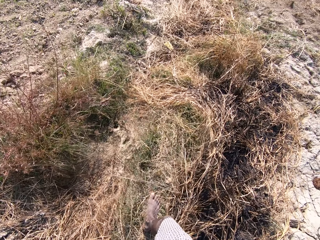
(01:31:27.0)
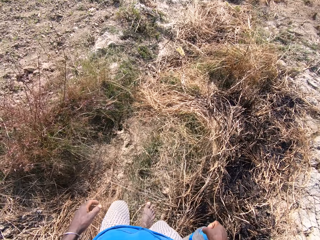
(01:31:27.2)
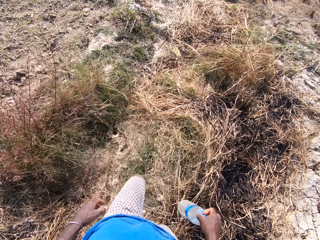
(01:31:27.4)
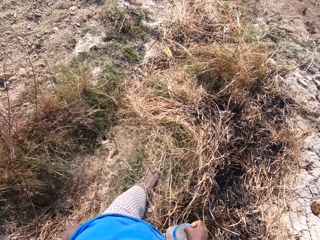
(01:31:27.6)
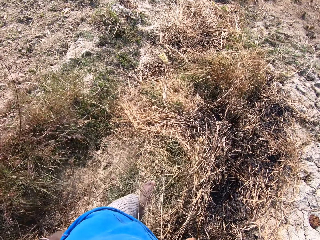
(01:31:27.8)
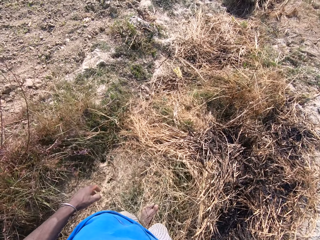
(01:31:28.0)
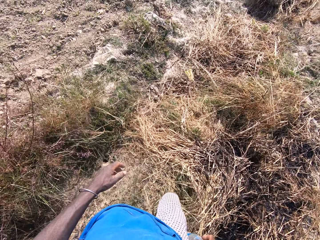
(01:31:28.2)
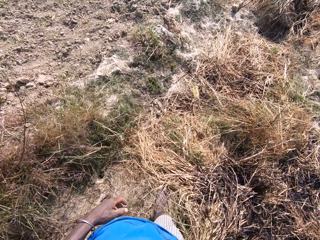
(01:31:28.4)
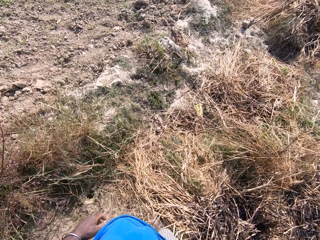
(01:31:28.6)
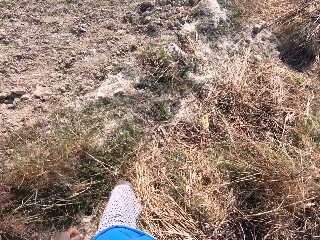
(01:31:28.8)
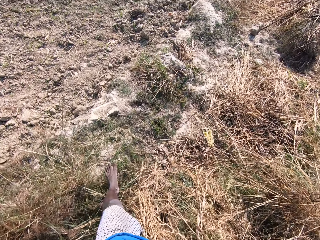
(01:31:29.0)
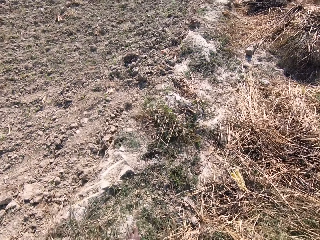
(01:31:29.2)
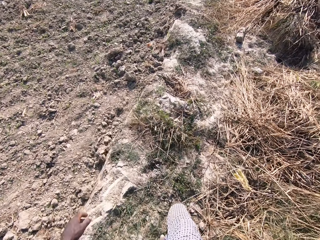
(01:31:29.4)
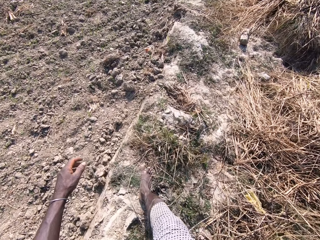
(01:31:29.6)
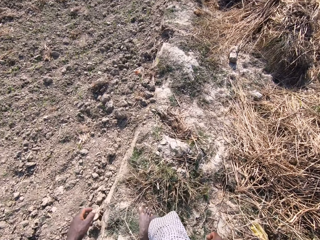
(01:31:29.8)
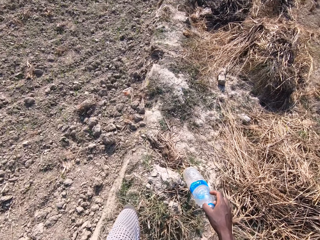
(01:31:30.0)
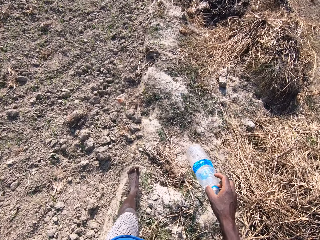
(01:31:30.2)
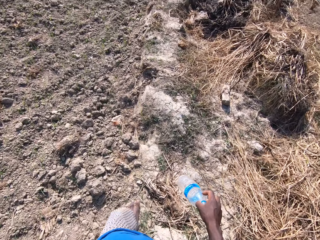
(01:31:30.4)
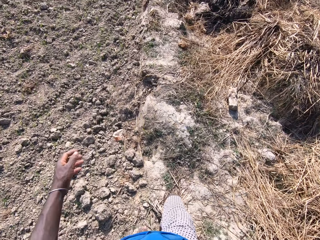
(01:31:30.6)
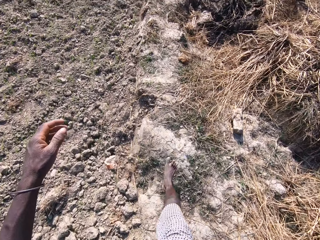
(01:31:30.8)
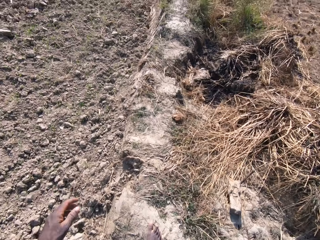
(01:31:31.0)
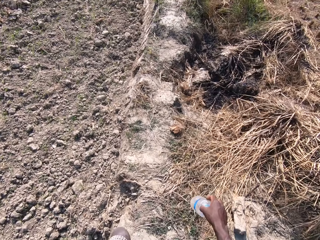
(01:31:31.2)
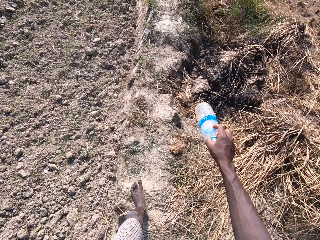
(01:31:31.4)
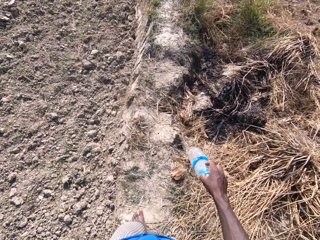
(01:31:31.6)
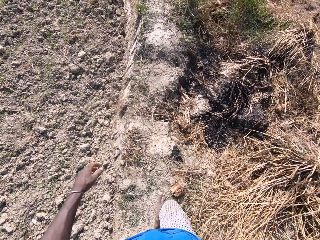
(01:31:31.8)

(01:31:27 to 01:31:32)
The camera wearer holds the bottle and walks around.

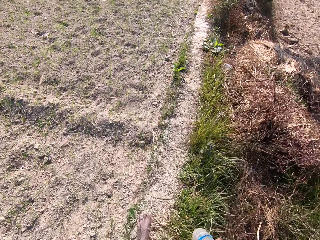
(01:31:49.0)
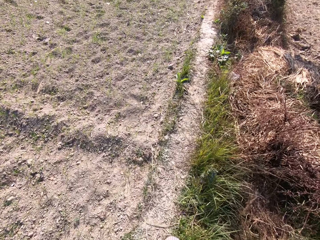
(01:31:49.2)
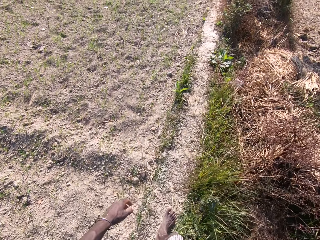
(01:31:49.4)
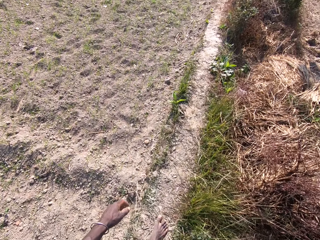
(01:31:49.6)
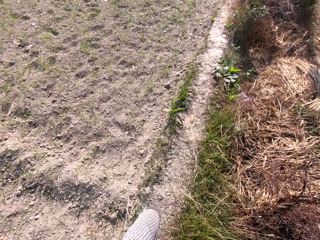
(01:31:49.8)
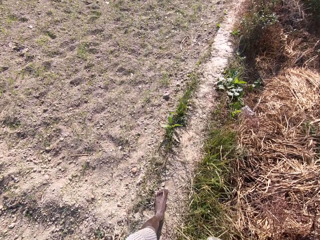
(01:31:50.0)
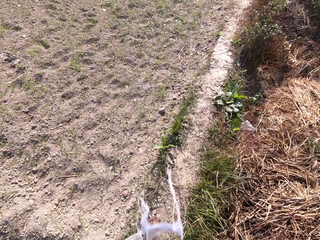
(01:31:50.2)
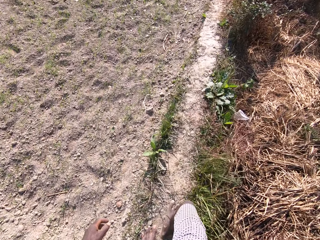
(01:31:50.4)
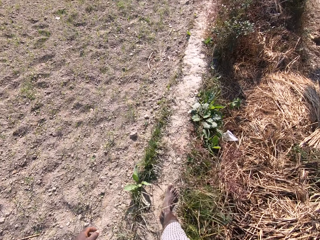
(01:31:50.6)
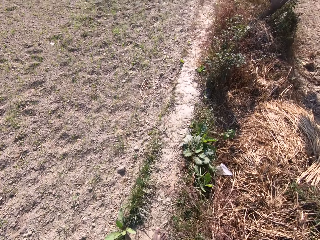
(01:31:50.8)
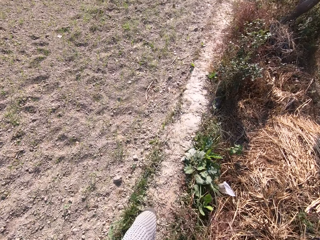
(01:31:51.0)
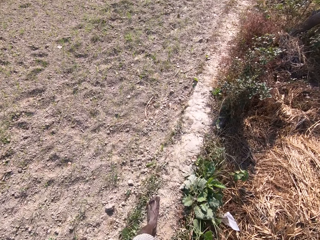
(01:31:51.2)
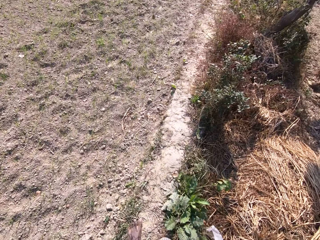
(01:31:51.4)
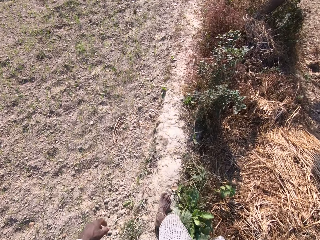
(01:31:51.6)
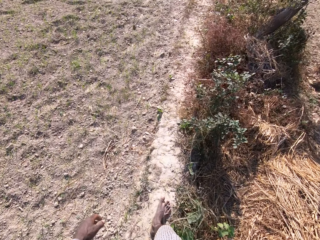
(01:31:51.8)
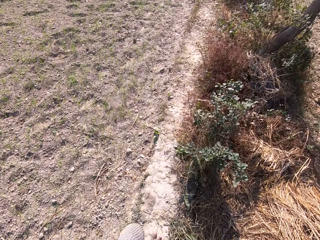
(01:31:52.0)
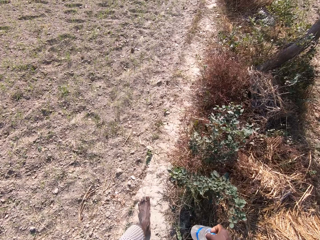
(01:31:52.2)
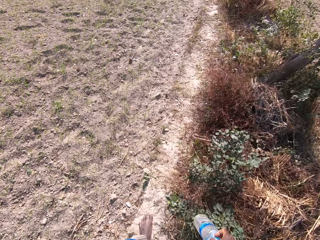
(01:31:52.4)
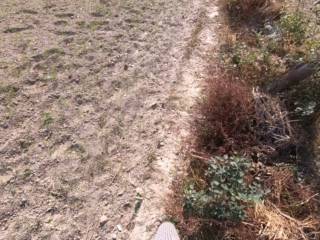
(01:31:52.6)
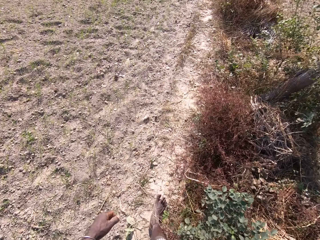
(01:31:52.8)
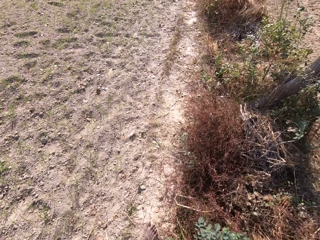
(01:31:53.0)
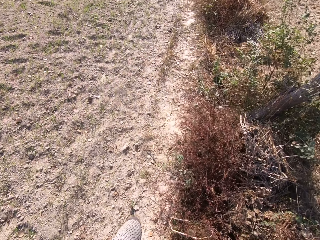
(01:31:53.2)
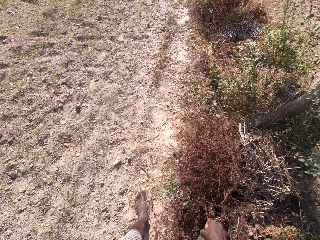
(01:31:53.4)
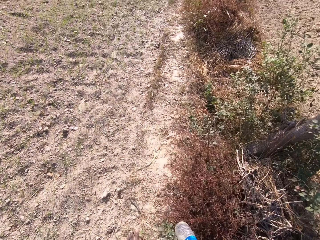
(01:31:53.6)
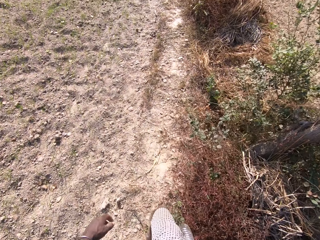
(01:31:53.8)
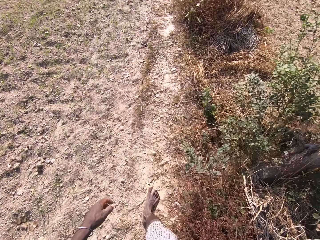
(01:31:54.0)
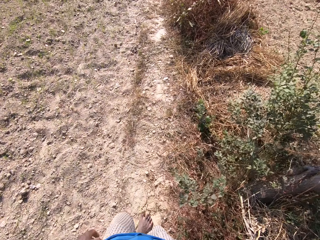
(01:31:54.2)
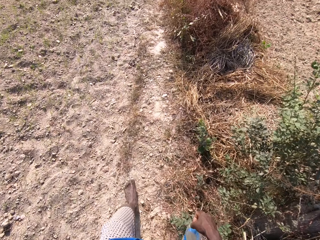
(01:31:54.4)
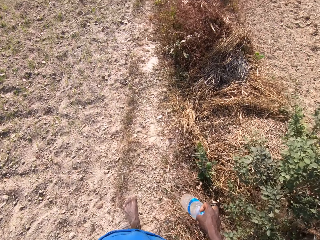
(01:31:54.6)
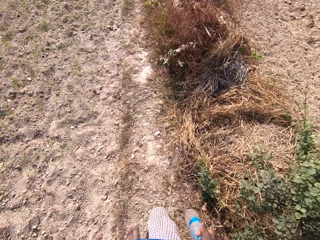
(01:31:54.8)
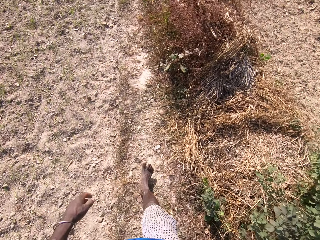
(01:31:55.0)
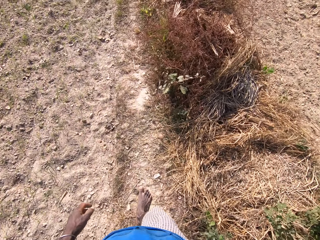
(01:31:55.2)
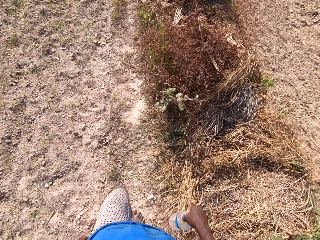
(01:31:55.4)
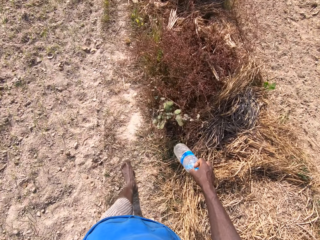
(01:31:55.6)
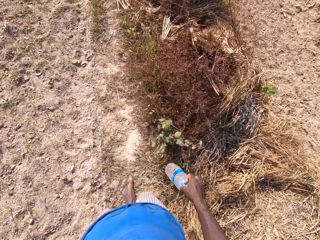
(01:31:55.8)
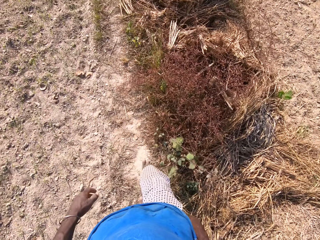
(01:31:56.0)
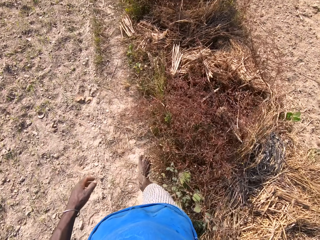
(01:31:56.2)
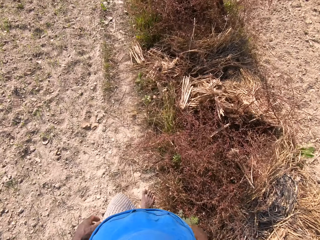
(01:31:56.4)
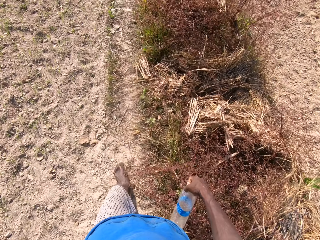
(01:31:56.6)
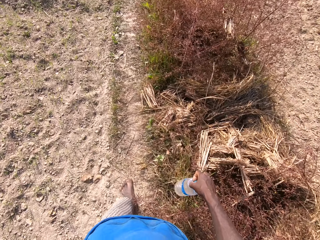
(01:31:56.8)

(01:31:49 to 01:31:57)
The camera wearer spits saliva in the garden. They walk in the garden and hold the bottle.

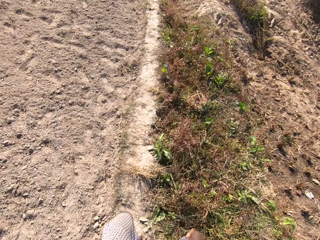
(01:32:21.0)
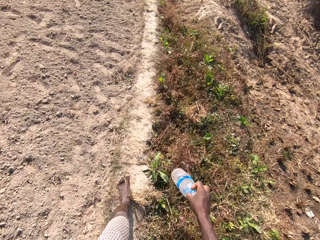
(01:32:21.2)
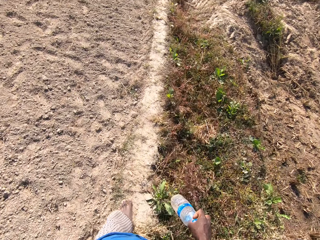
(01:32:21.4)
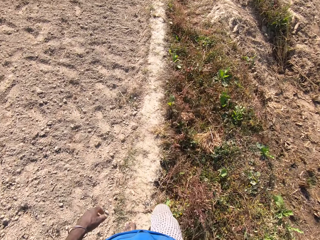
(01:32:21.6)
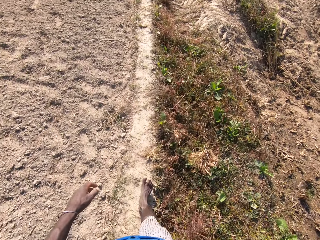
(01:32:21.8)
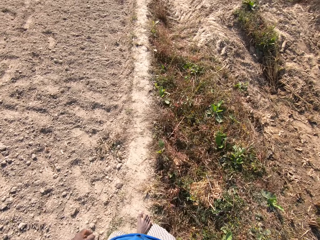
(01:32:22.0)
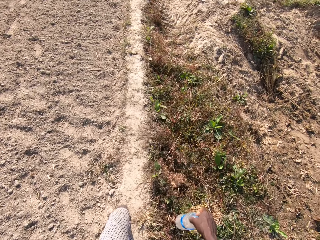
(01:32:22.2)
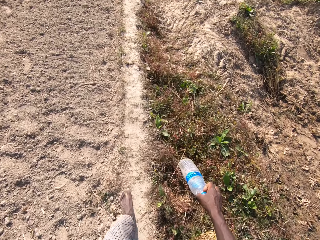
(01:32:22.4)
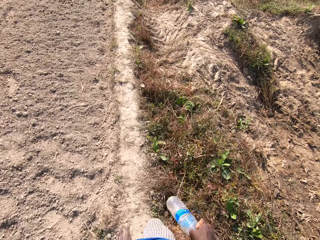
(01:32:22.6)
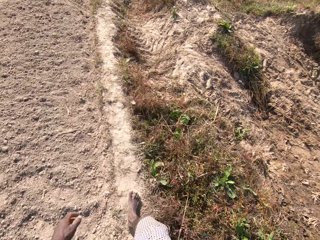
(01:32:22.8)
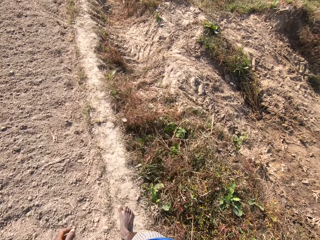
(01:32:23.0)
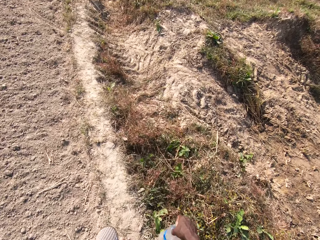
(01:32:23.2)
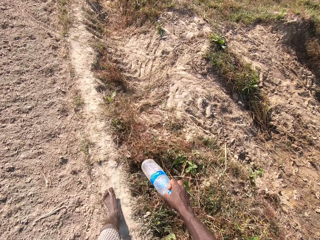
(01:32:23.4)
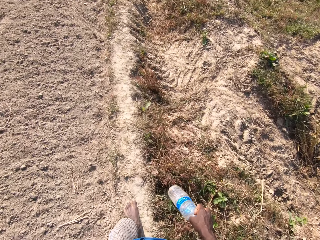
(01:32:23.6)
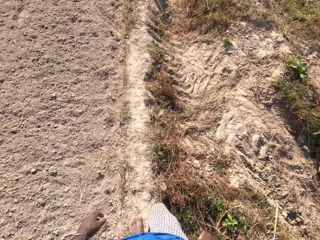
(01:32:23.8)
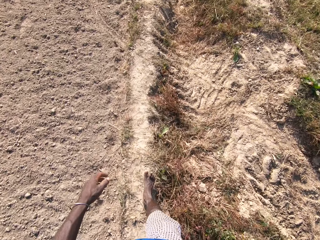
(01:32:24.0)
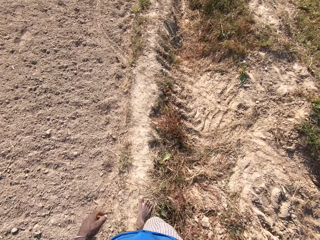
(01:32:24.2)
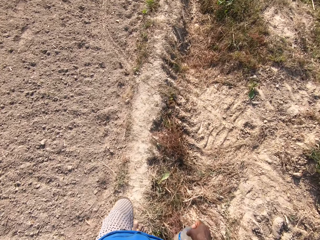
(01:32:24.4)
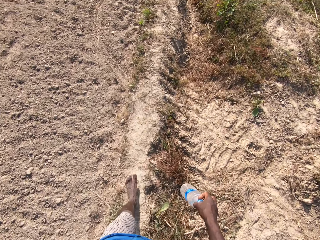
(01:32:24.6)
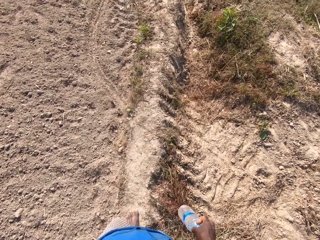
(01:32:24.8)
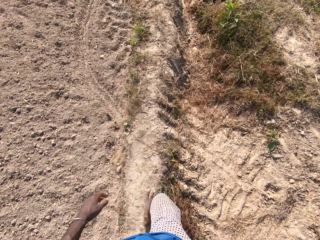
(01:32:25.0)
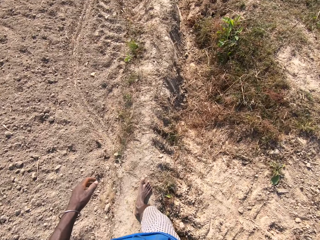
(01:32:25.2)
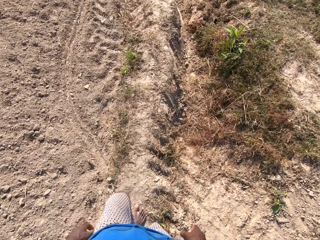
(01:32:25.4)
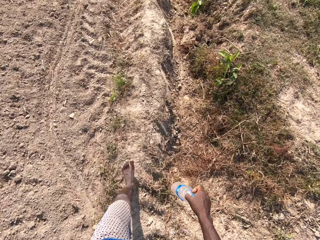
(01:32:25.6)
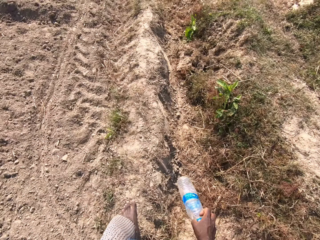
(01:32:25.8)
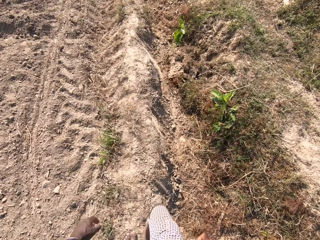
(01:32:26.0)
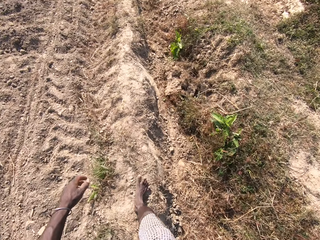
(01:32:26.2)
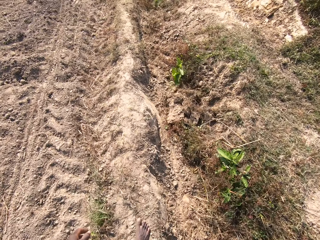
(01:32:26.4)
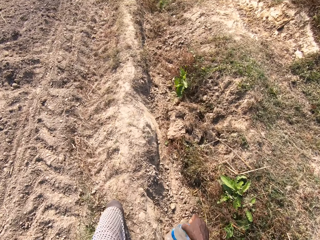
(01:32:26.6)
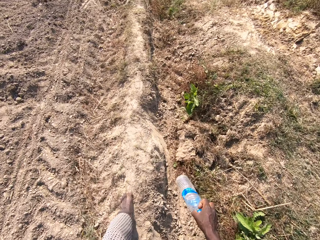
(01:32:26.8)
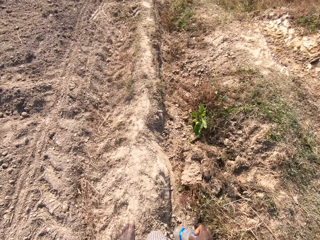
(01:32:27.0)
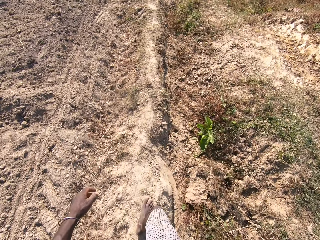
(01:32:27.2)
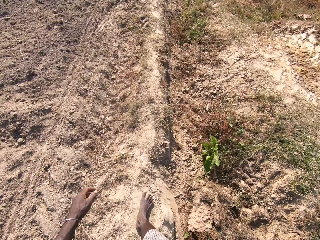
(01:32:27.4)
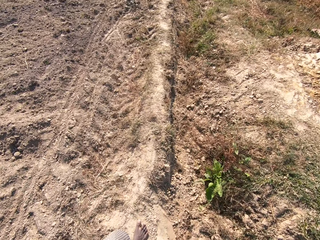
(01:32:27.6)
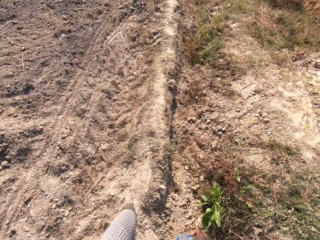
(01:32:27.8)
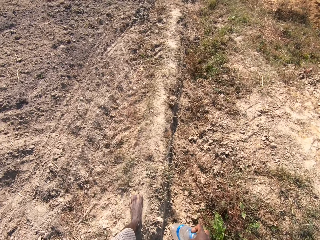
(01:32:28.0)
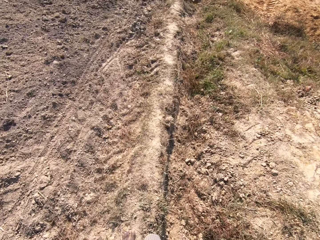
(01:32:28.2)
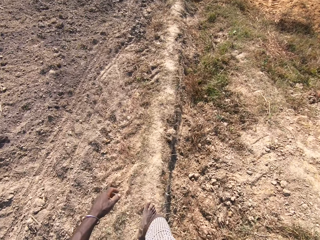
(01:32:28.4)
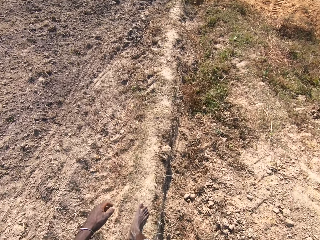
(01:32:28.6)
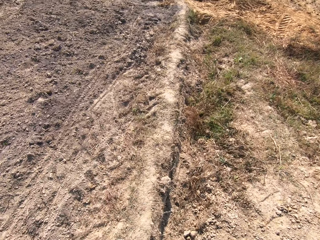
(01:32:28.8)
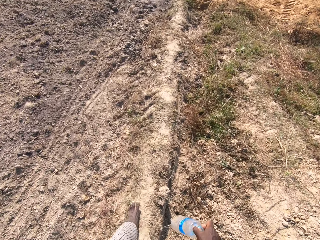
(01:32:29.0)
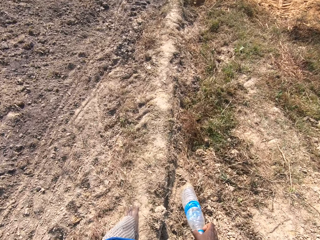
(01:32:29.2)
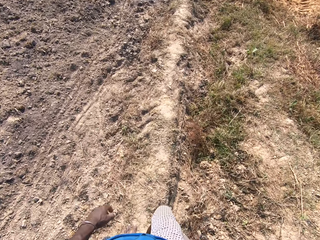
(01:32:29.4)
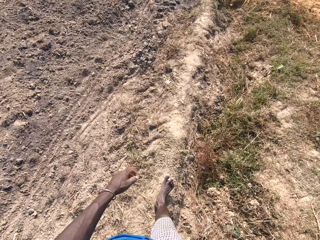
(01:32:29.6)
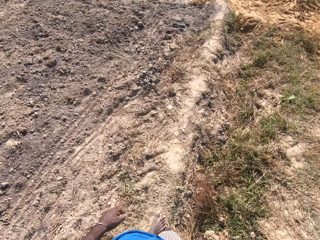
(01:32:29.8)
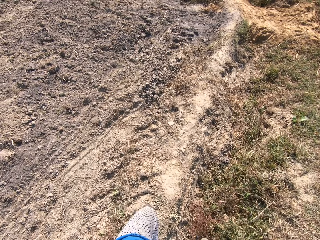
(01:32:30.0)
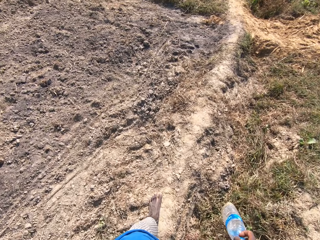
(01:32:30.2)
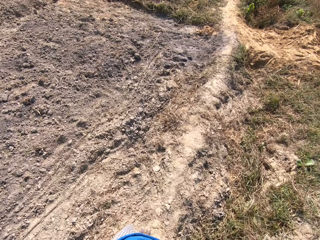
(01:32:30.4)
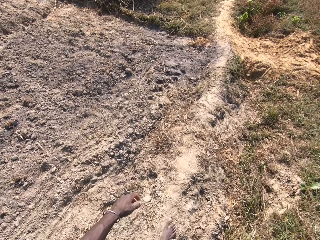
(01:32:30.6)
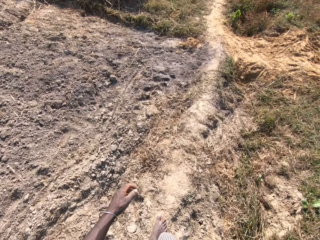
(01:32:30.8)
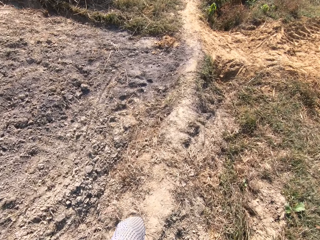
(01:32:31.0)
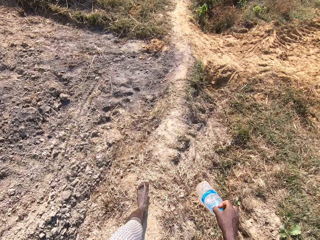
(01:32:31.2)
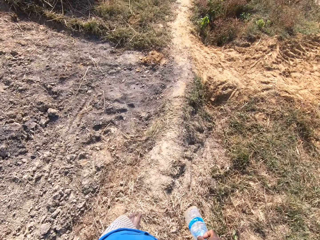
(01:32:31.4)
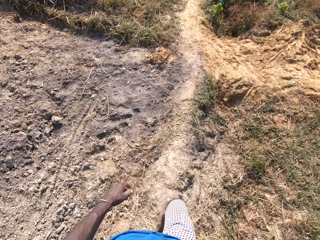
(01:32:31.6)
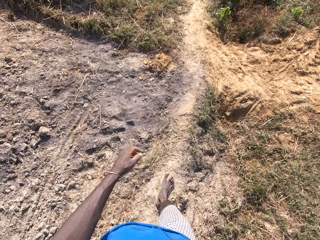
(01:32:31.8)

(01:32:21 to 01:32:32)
The camera wearer walks around and holds the bottle.
